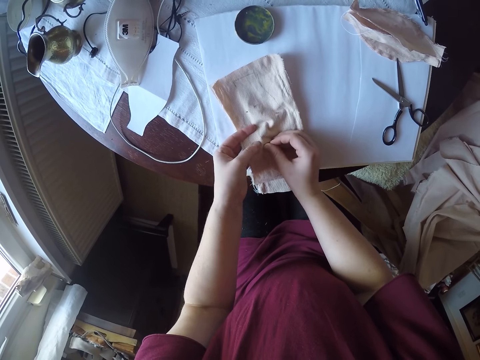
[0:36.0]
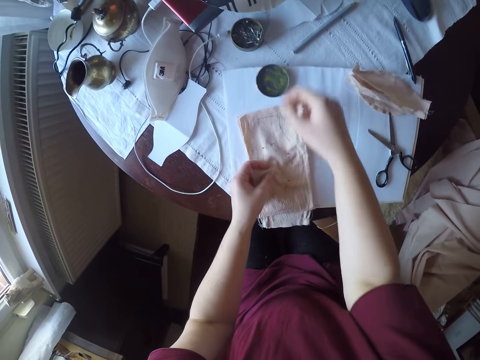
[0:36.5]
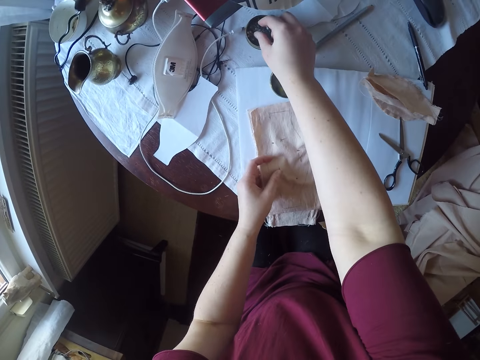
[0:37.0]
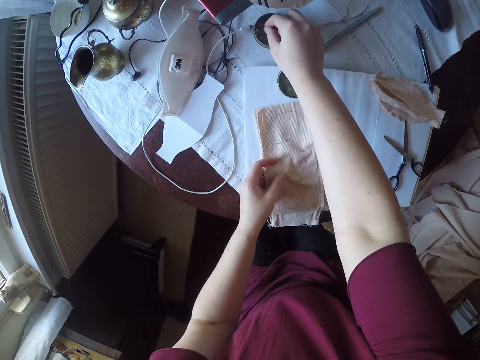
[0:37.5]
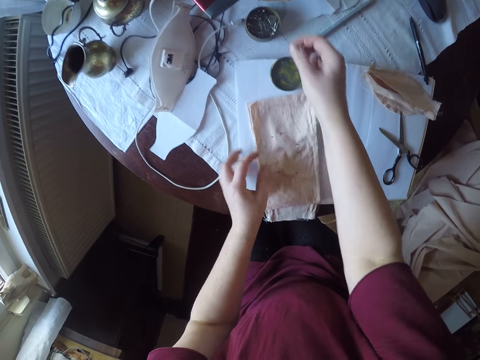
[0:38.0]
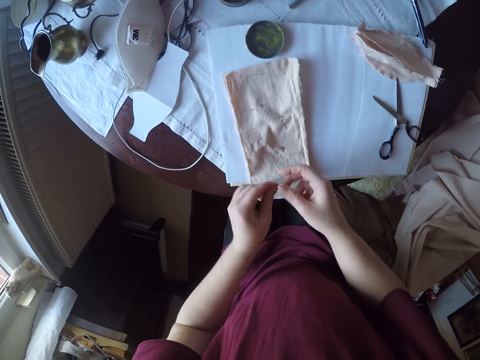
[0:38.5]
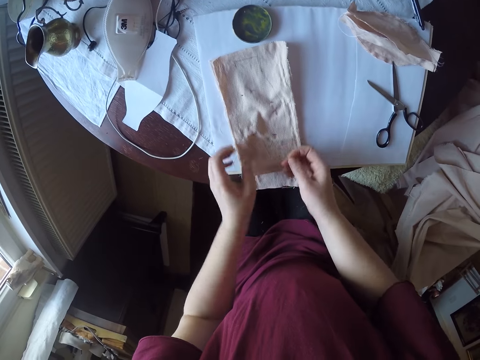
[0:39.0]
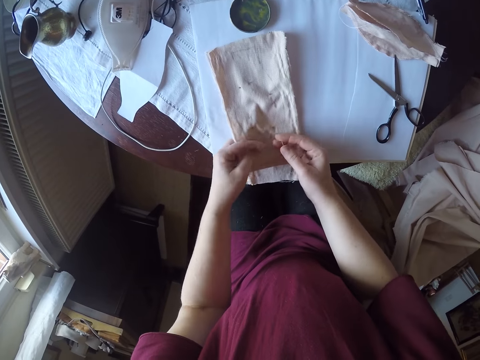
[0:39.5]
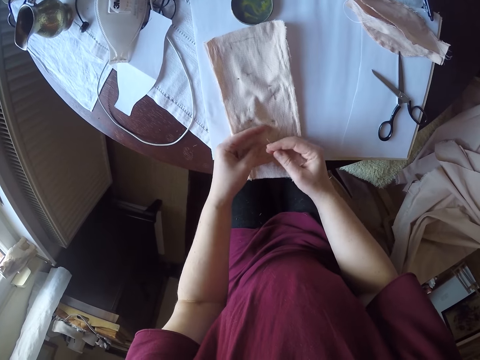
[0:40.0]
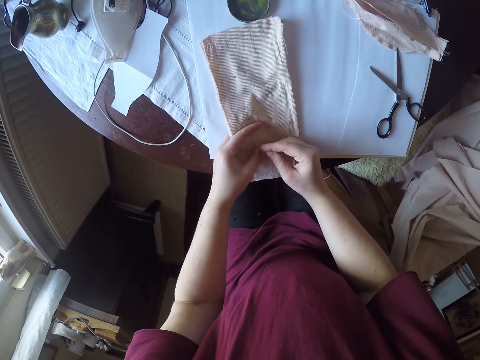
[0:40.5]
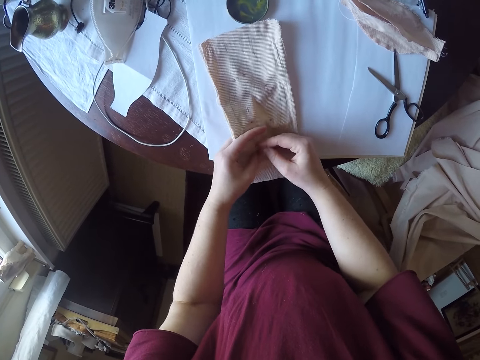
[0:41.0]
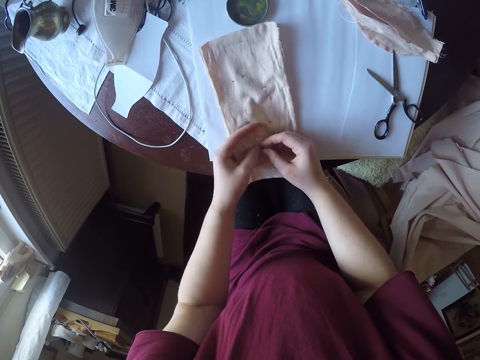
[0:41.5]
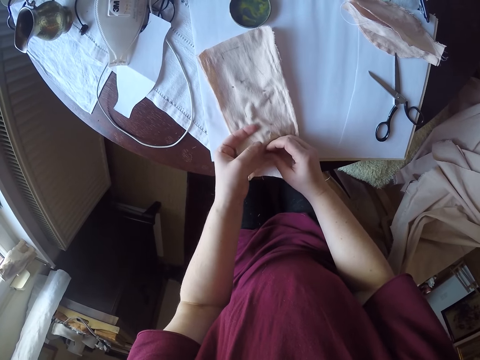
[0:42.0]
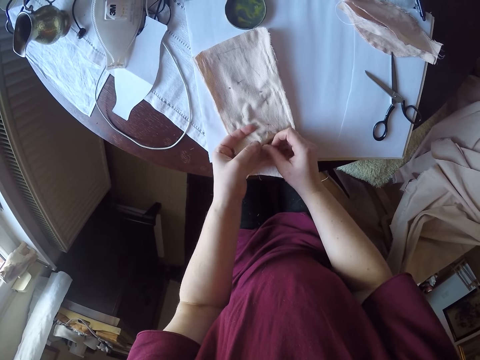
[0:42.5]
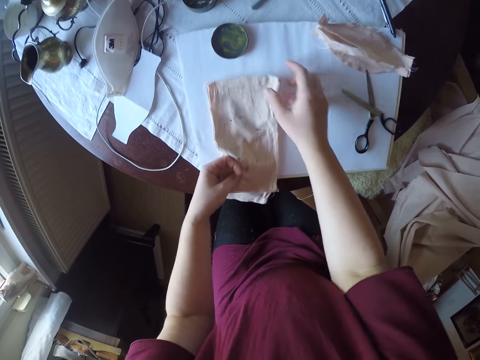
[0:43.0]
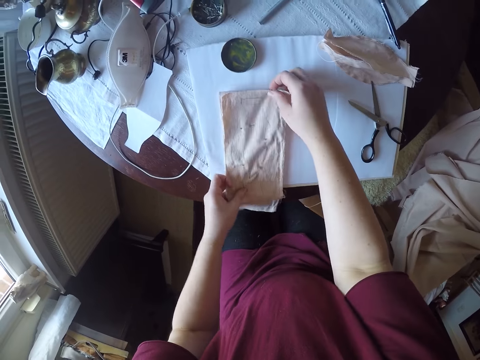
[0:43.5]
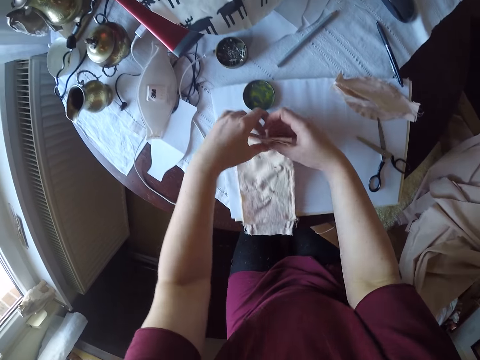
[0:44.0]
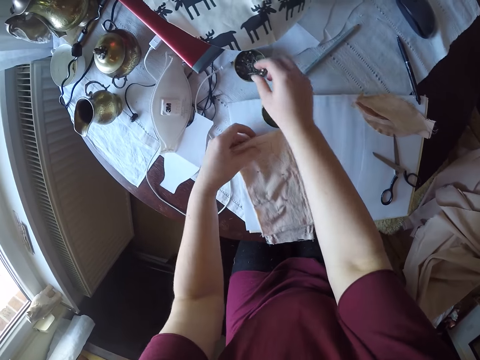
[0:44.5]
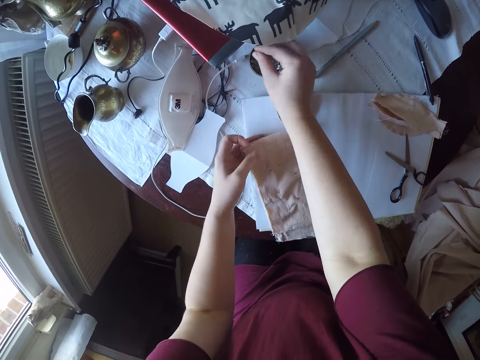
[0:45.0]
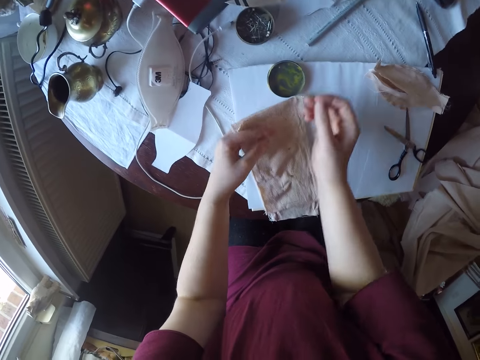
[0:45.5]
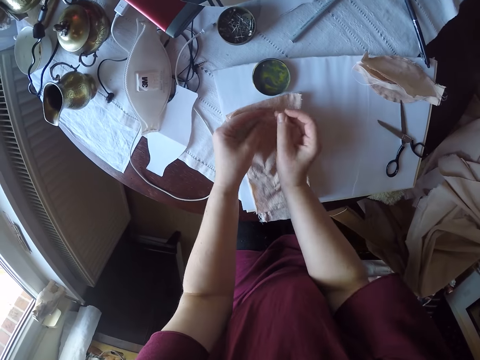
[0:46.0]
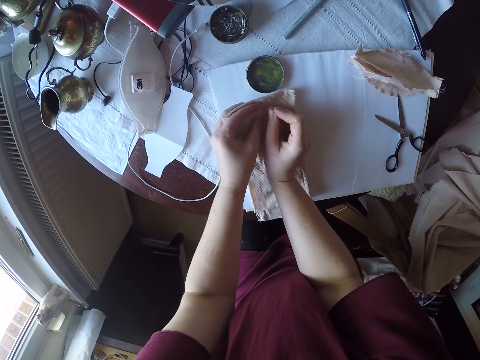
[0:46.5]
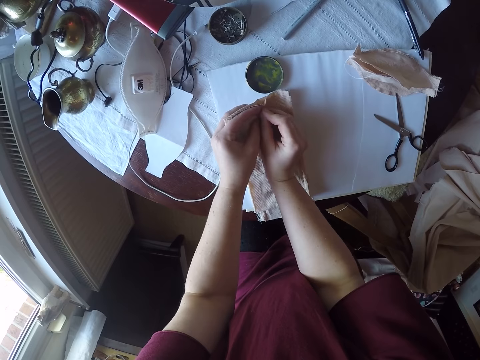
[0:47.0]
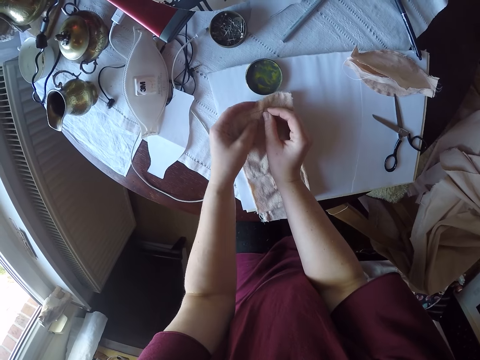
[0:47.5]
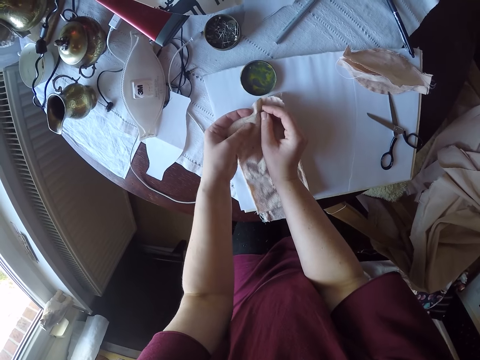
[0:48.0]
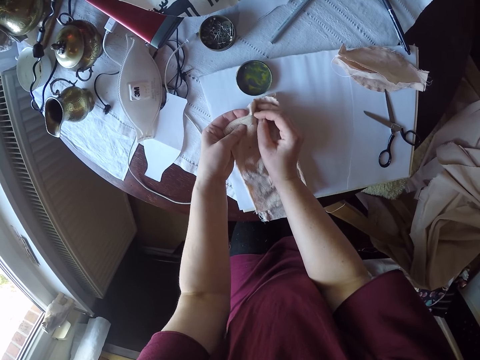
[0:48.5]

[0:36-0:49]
The camera wearer picks a pin from the pin container, a metallic tin. They drop the material on the table. They hold the pin with both hands. They hold the material on the table. They insert the pin into the material. They stretch the material. They pick a pin from the pin container. They insert the pin into the material.

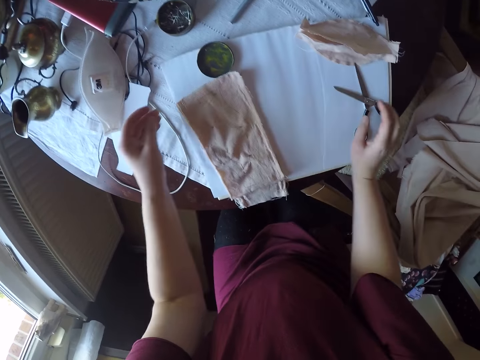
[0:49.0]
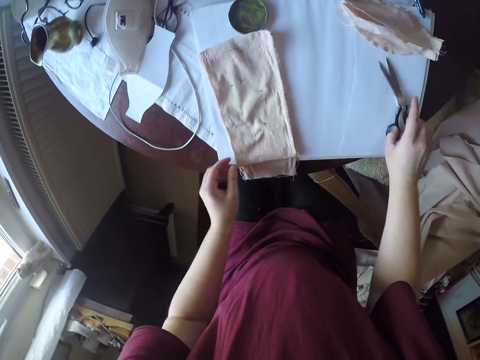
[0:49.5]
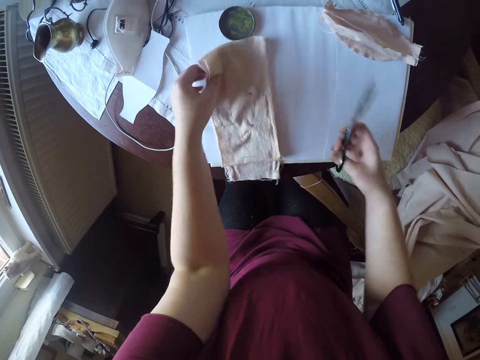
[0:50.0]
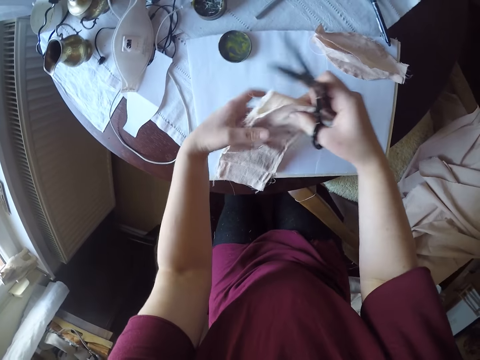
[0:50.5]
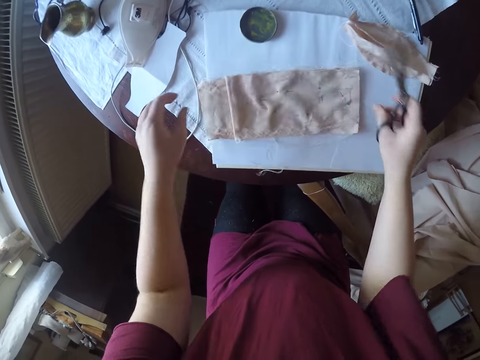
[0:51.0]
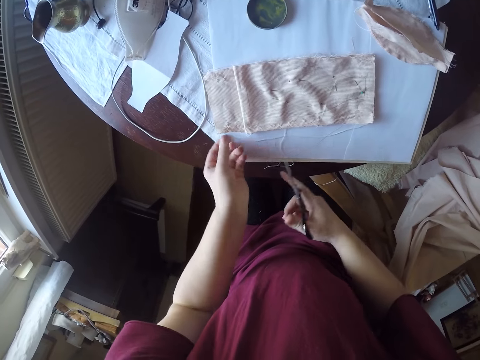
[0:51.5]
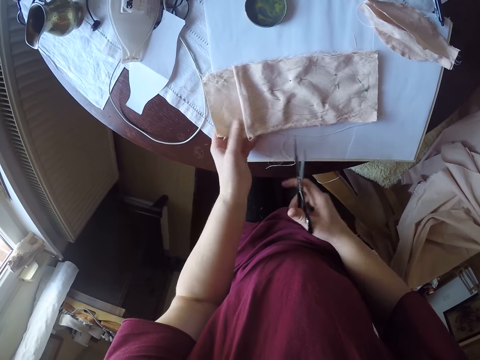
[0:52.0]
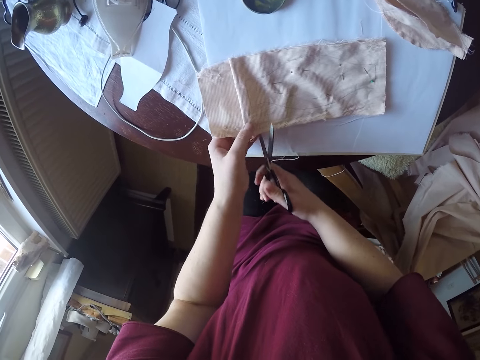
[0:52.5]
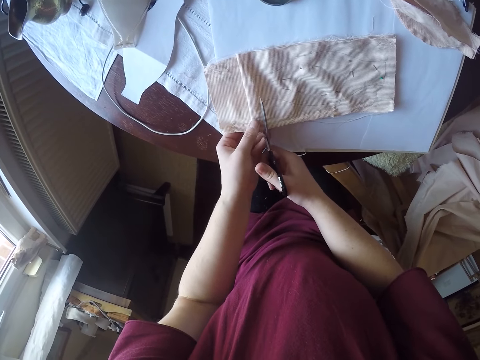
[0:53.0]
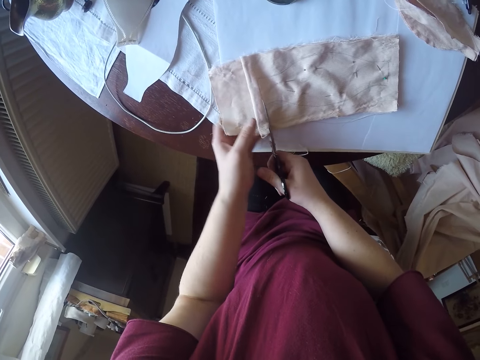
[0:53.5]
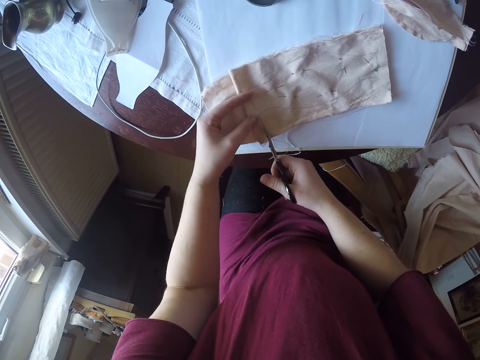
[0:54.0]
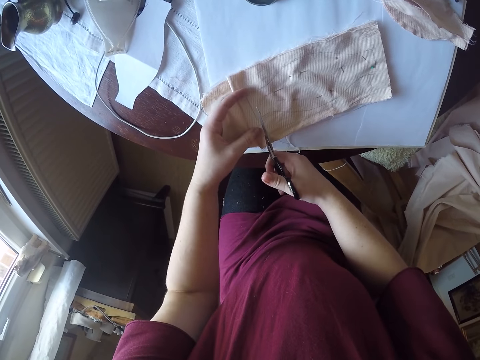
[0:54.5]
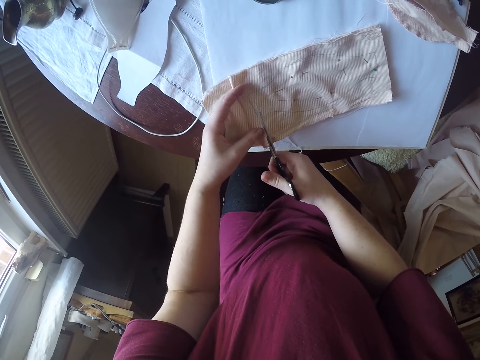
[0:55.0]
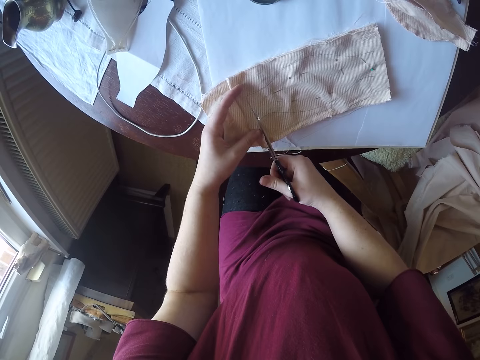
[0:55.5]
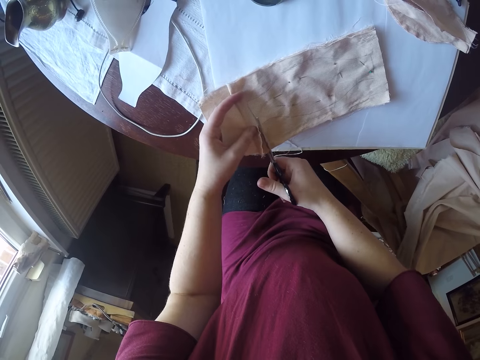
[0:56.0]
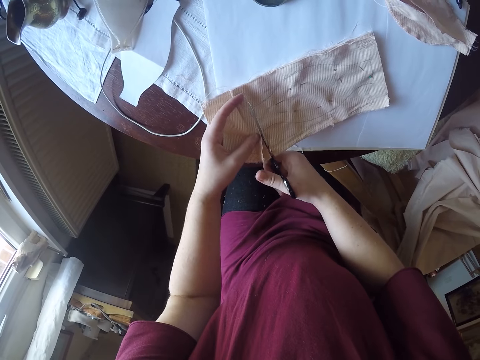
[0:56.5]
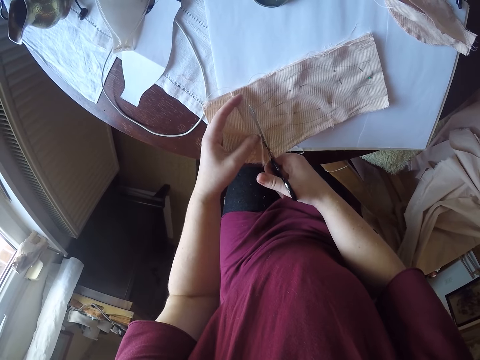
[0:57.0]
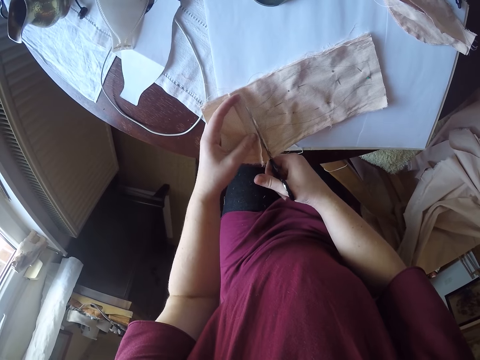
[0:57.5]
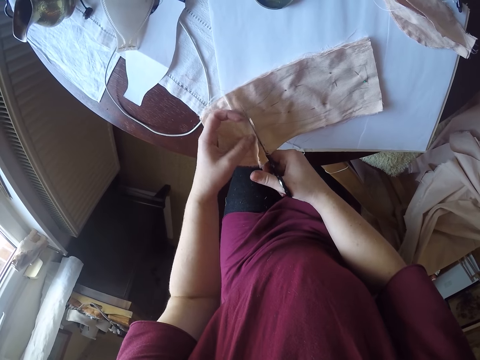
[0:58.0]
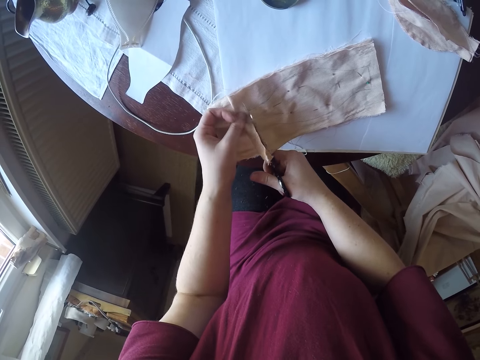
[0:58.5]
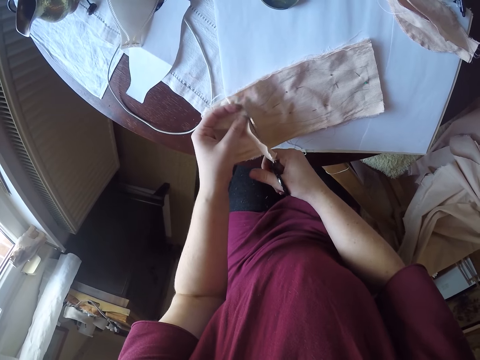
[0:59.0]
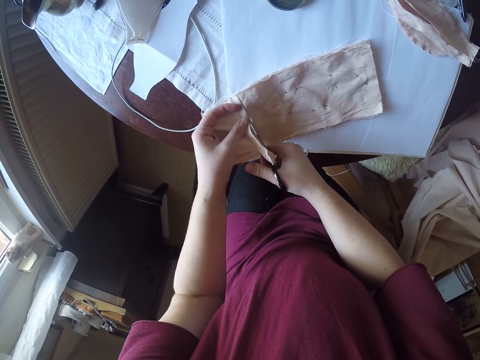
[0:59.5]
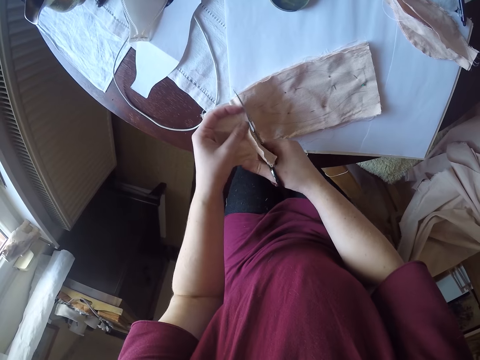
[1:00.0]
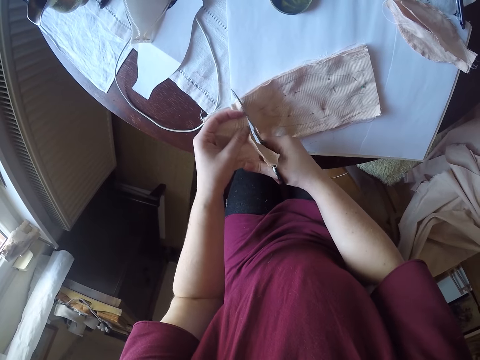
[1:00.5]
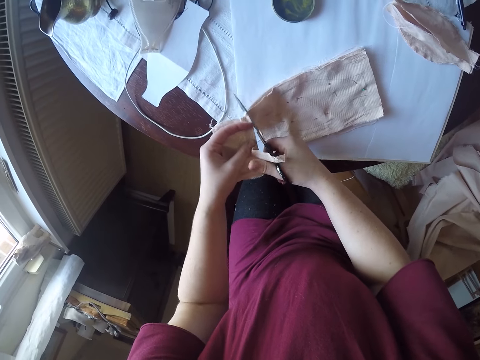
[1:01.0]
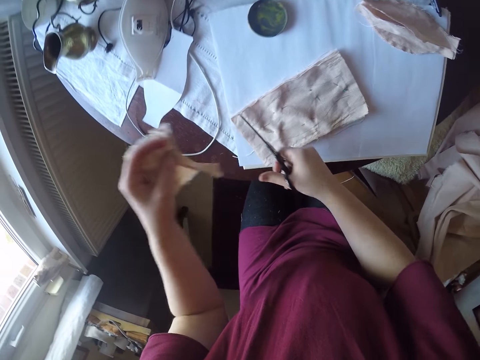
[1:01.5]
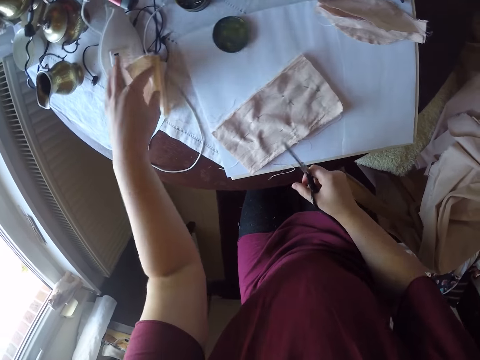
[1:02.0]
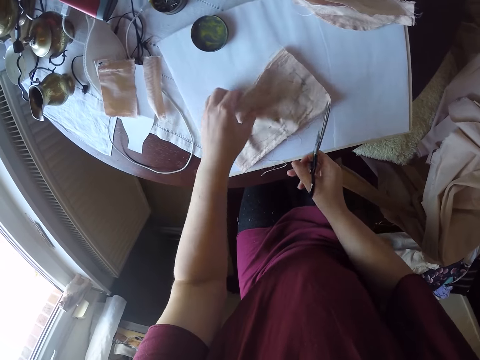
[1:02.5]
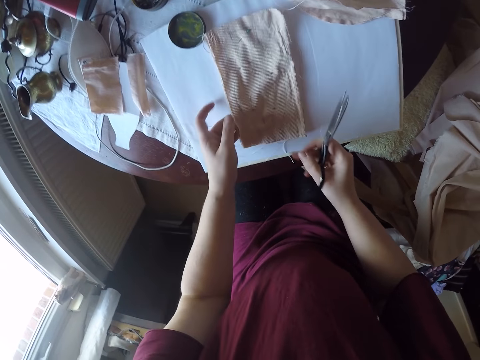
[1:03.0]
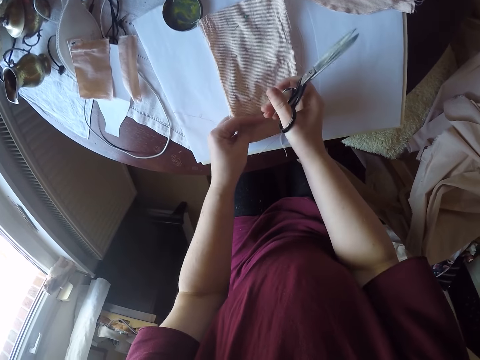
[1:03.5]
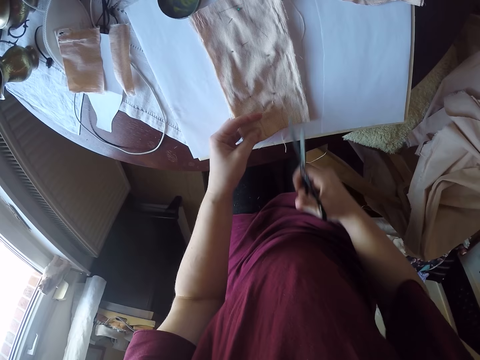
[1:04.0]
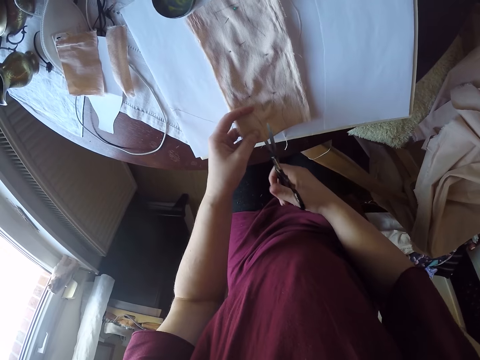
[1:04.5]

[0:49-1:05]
The camera wearer drops the material on the table. She picks up the scissors from the table. She carries the material on the table and drops the material on the table. She turns a piece of cloth around. She holds the material with her left hand. She cuts the material with the scissors. She drops pieces of cloth aside.
